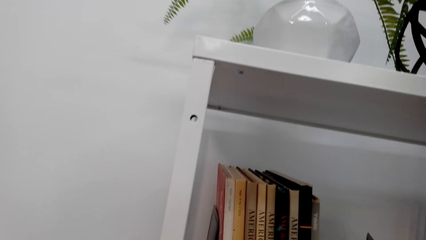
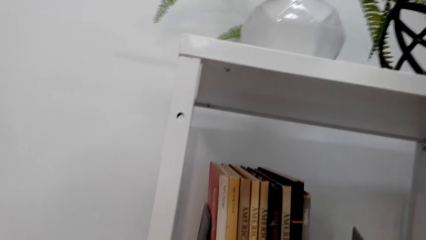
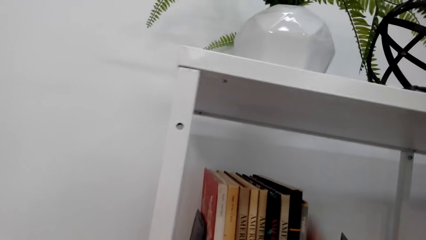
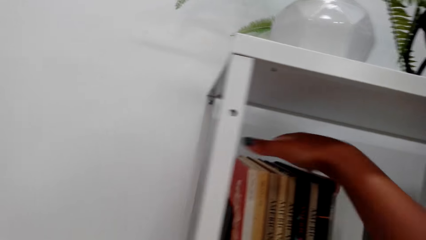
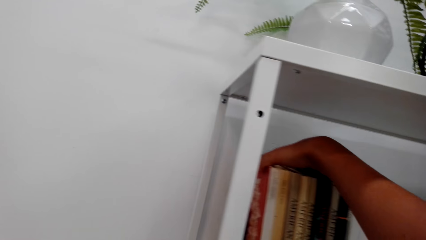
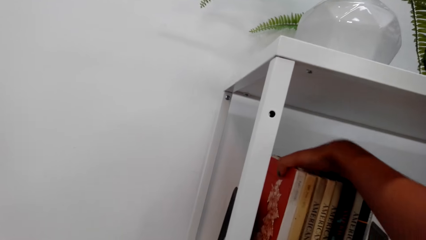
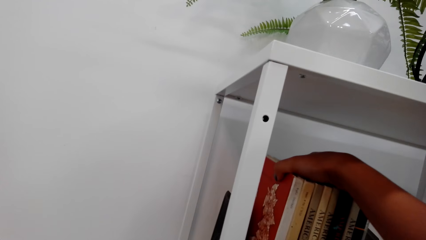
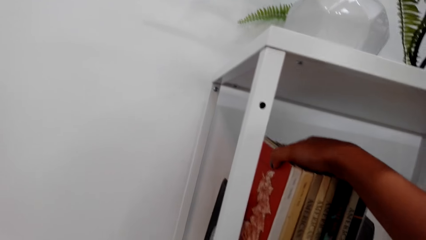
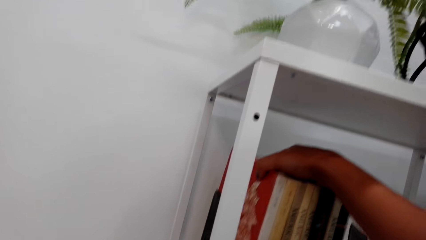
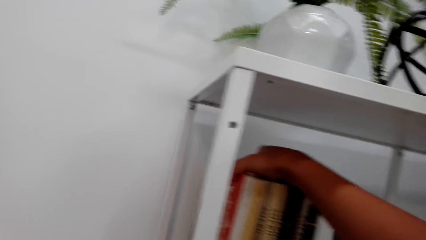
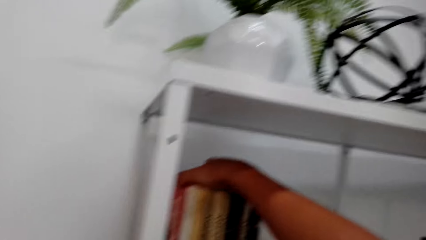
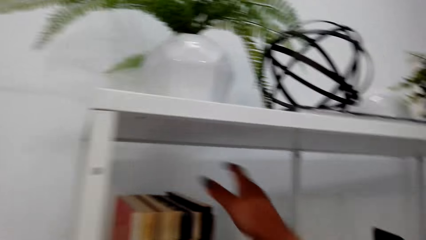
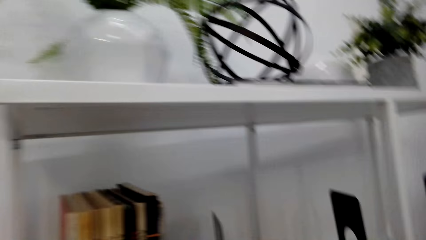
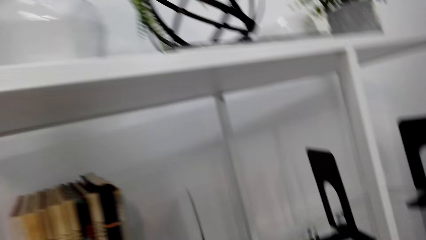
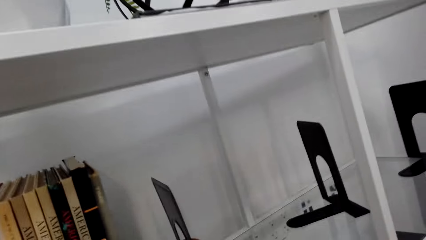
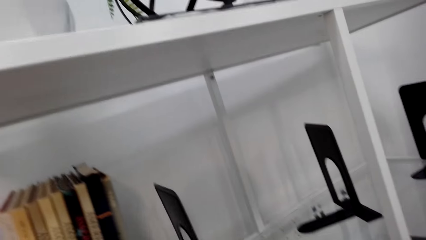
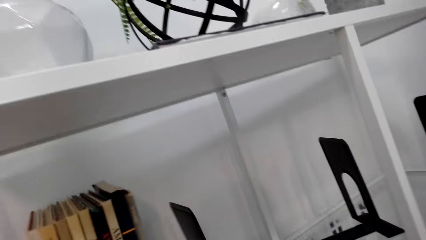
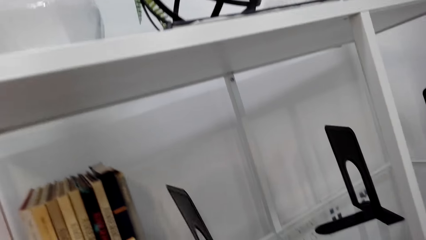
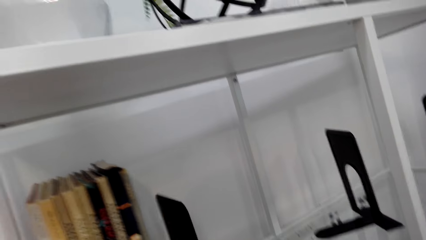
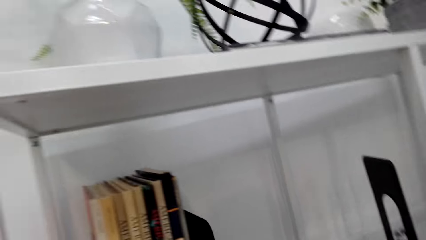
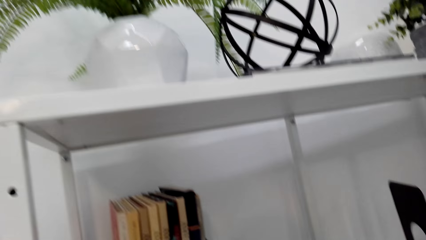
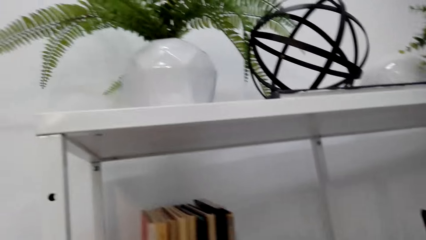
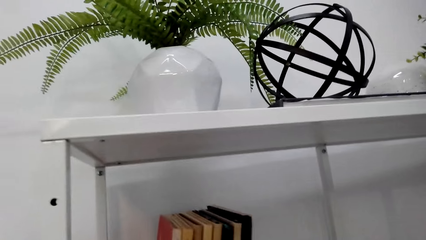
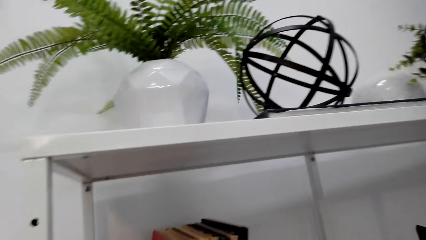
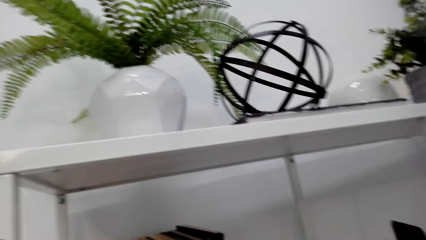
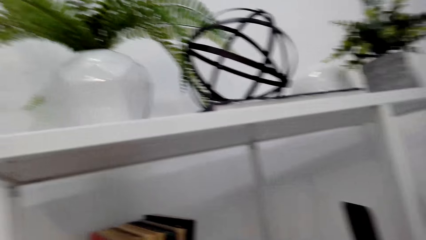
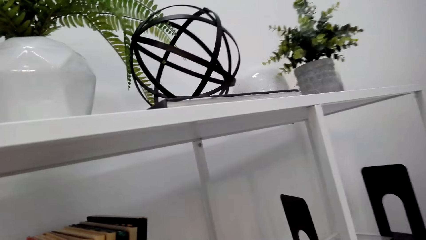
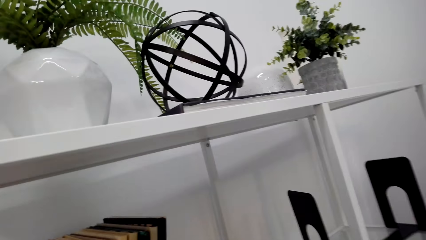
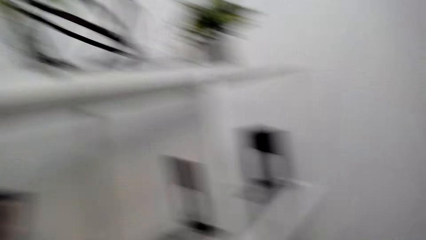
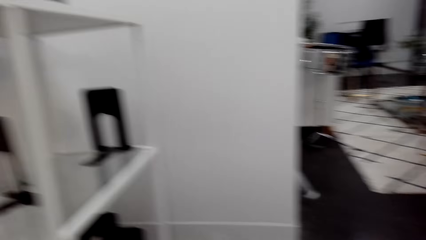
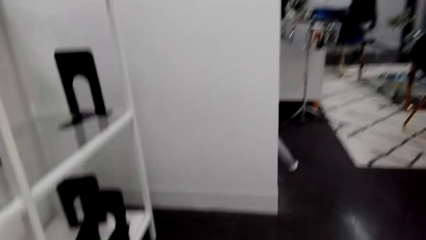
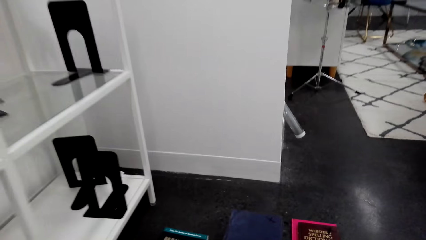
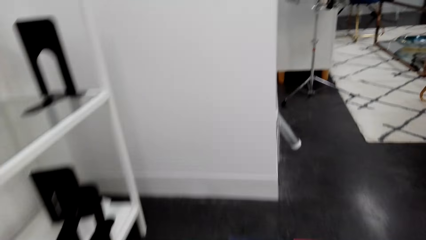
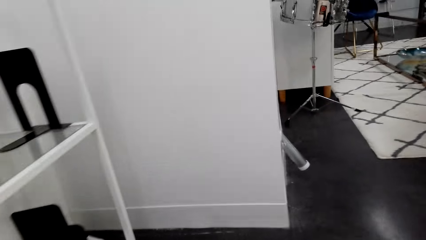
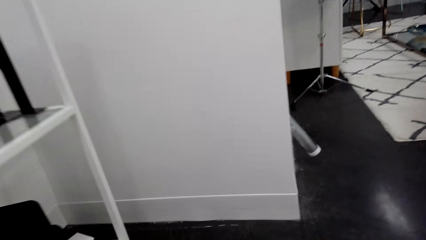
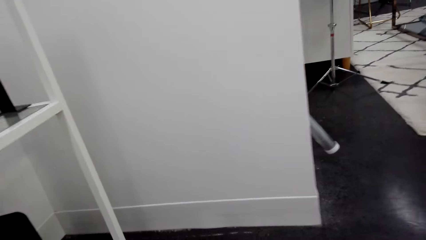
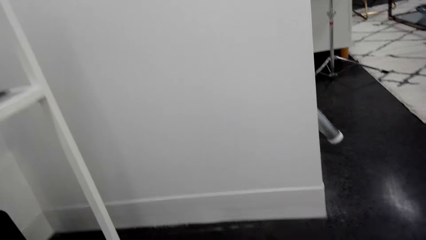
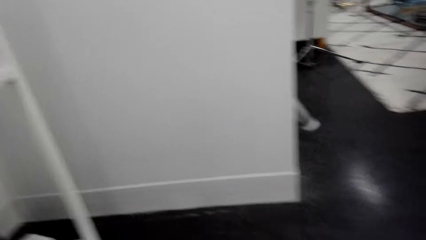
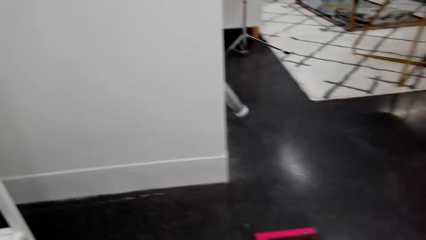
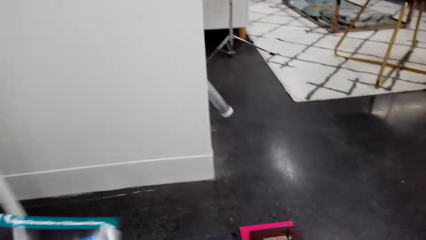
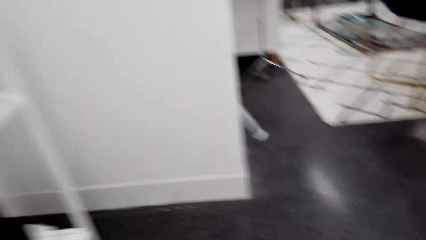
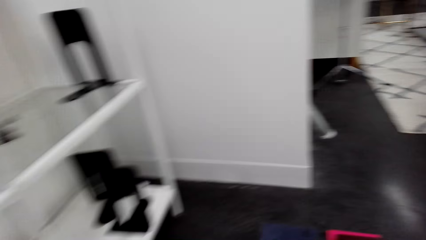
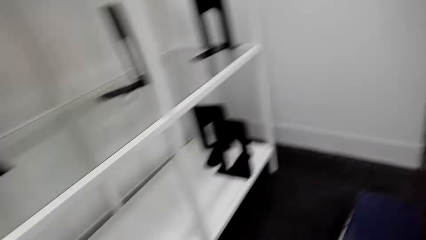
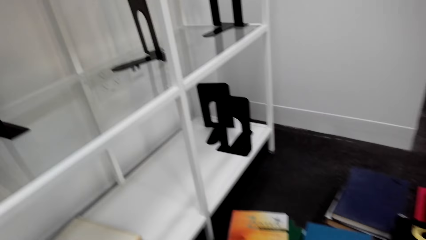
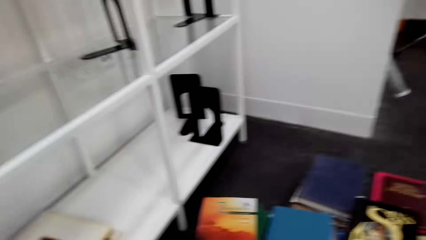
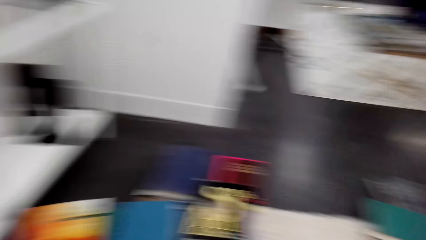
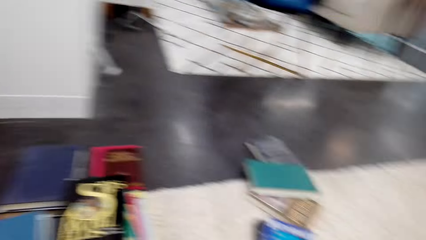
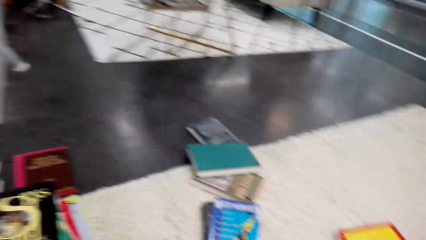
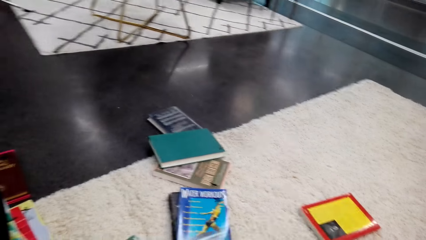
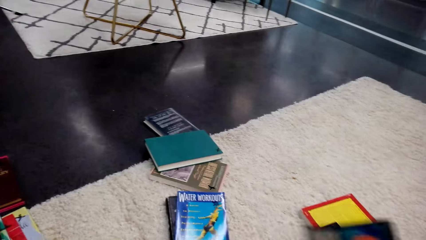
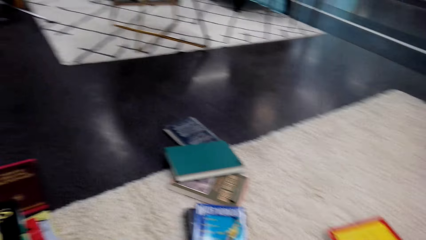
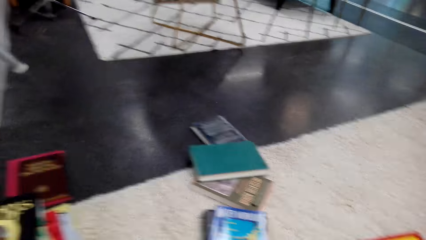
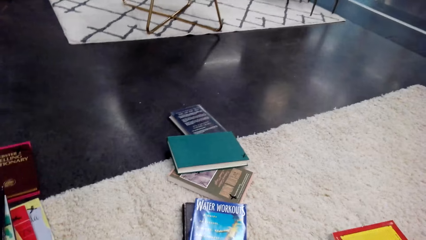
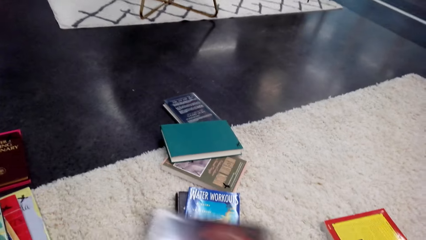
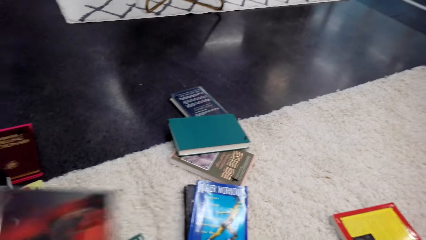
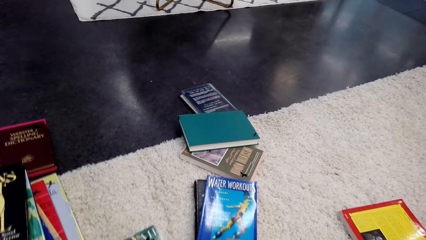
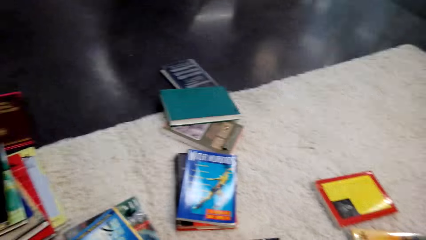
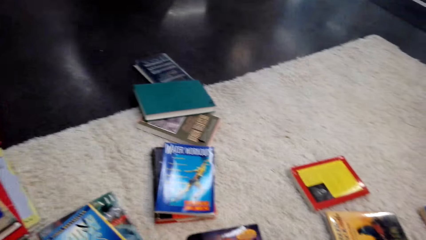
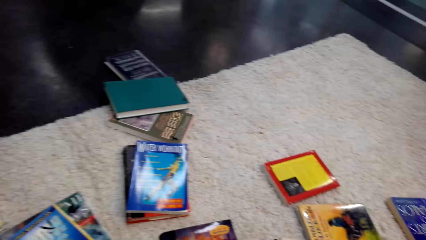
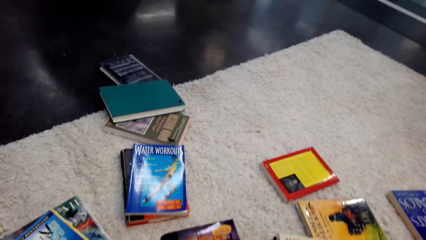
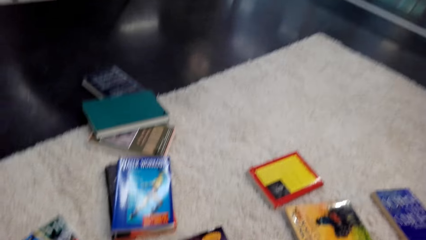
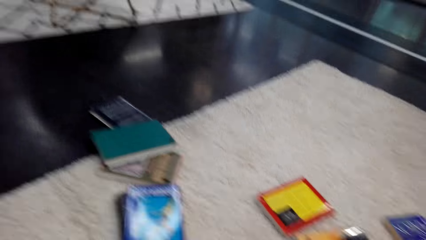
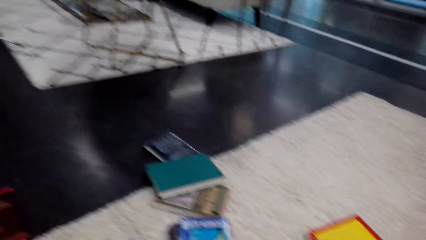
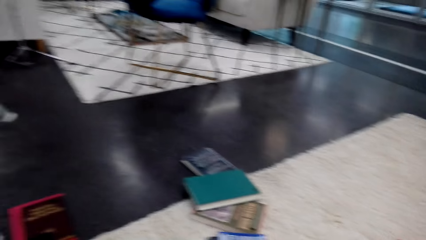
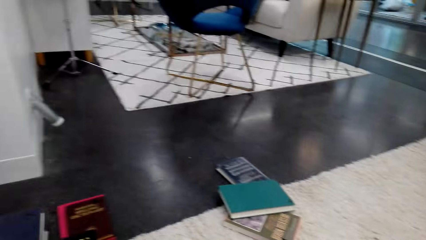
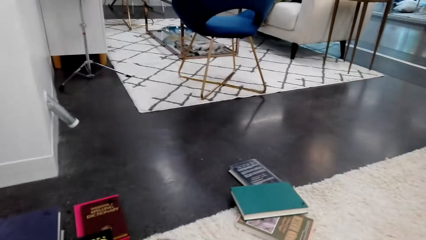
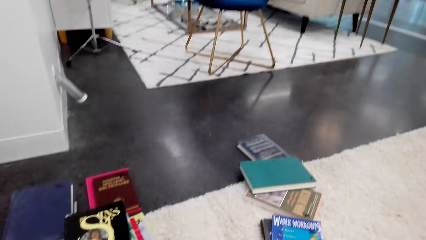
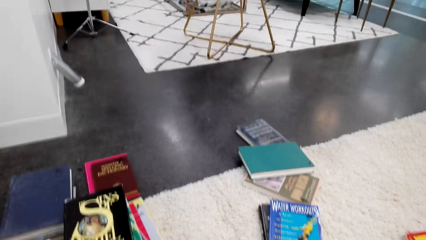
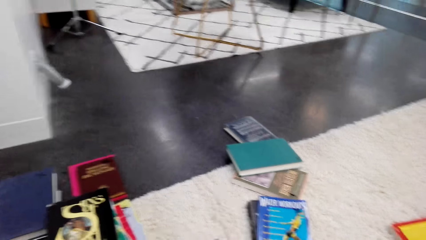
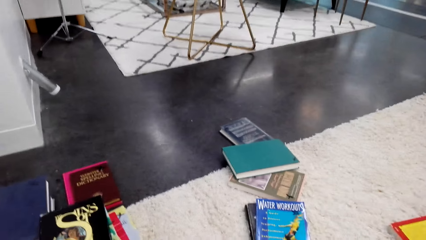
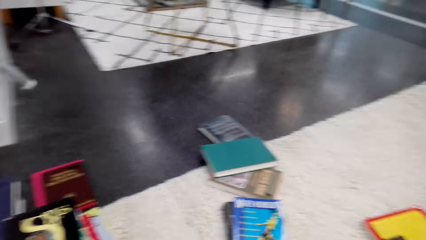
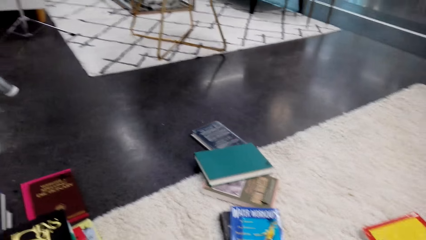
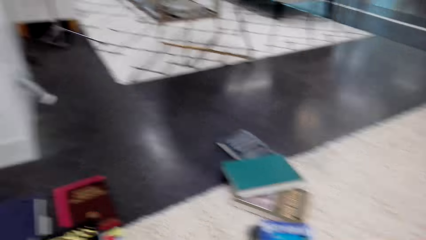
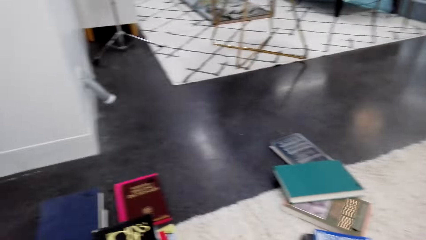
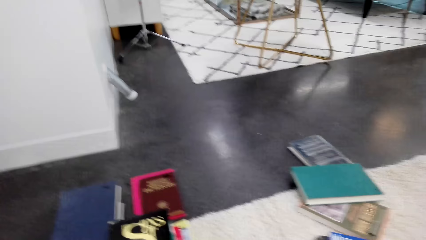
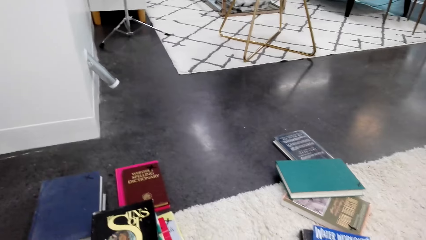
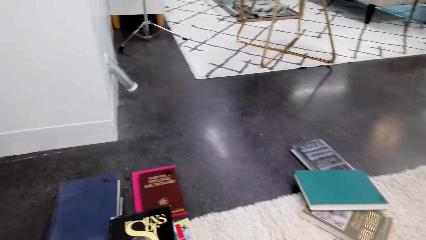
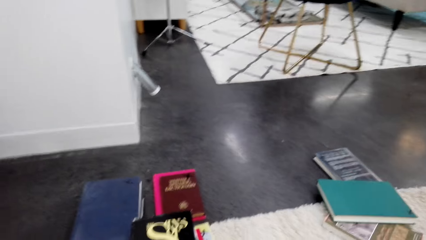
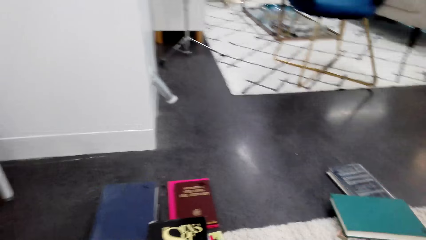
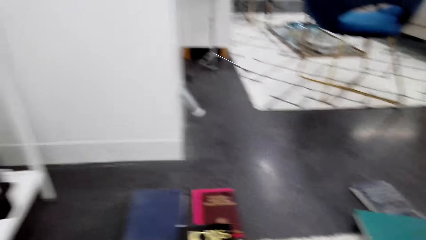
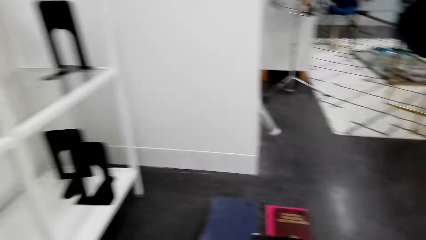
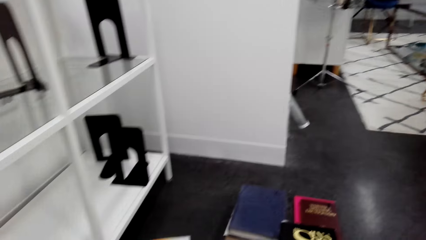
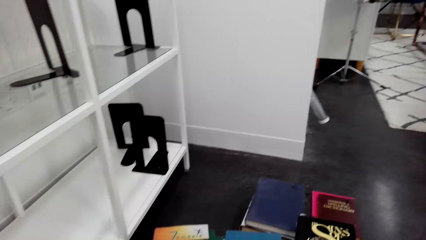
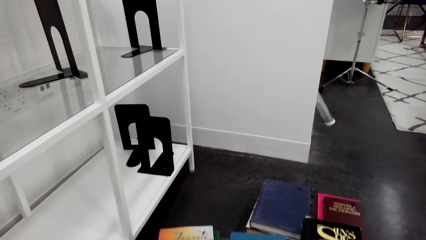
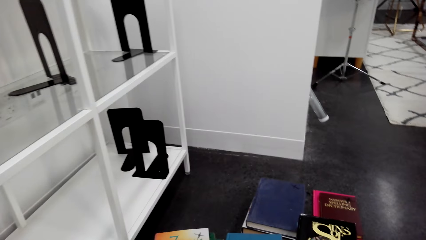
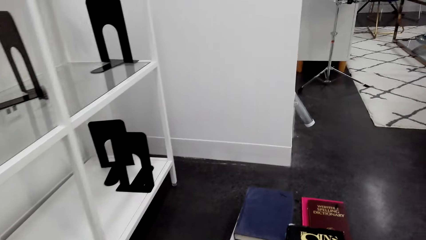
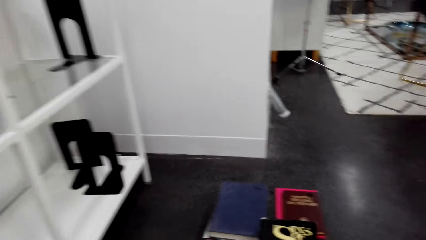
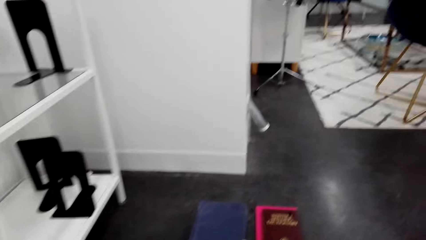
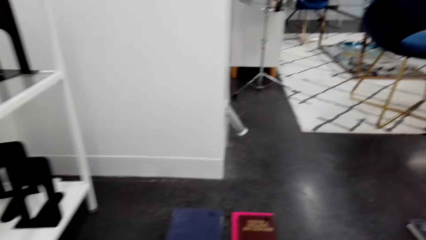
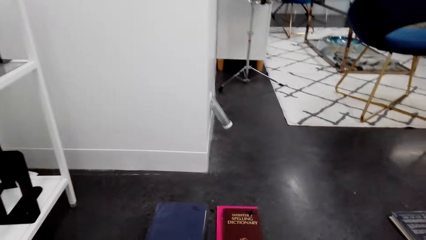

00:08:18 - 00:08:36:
The camera wearer turns to the side and holds a book on the shelf. They hold the books with a bookend. They look around. They turn to the side. They collect the books. They hold the book on the floor. They turn to the side. They hold the book on the floor. They turn to the side.
